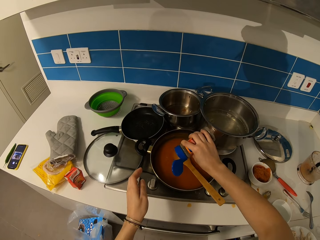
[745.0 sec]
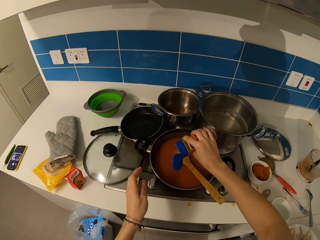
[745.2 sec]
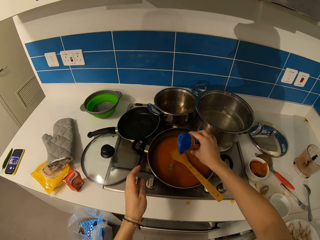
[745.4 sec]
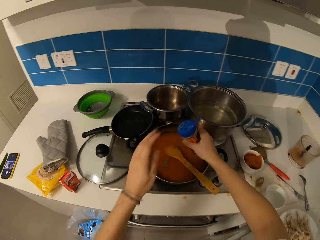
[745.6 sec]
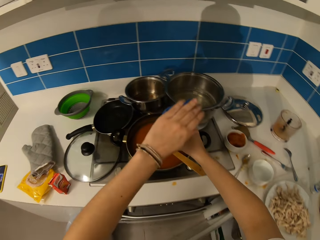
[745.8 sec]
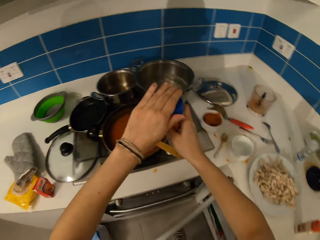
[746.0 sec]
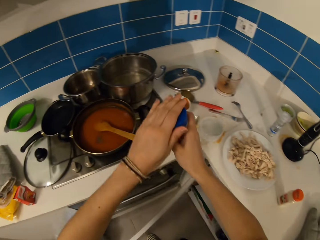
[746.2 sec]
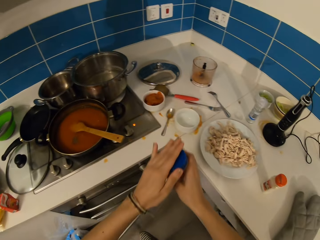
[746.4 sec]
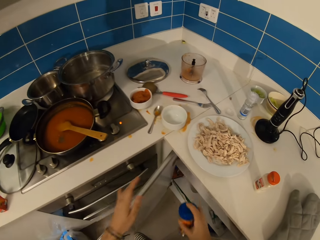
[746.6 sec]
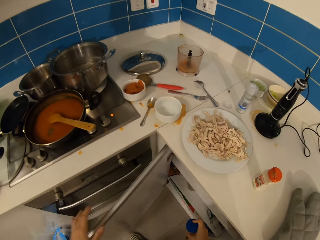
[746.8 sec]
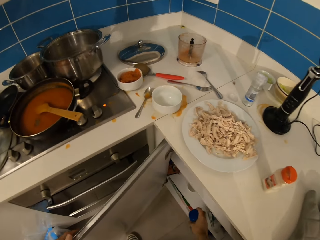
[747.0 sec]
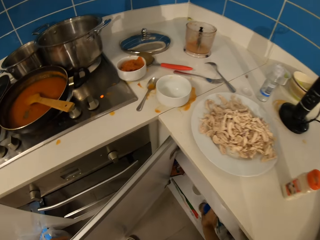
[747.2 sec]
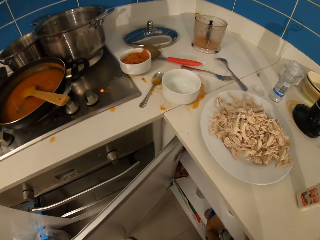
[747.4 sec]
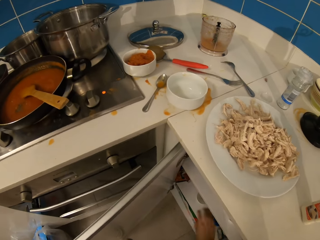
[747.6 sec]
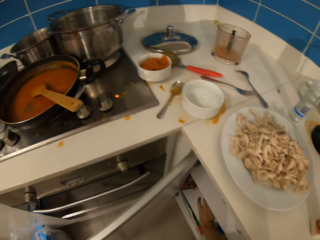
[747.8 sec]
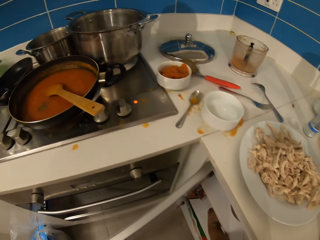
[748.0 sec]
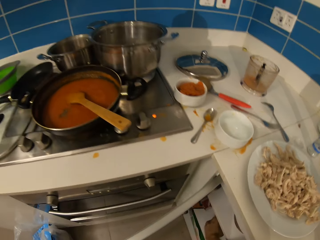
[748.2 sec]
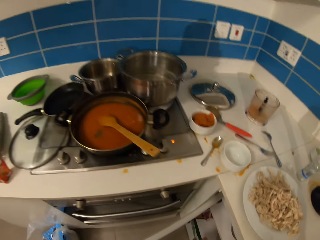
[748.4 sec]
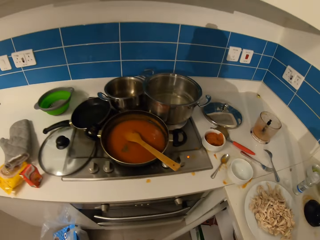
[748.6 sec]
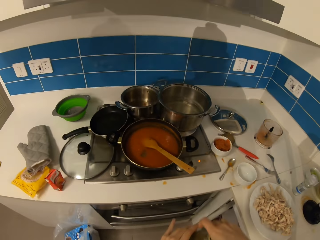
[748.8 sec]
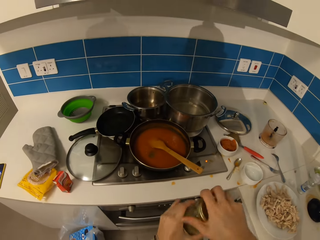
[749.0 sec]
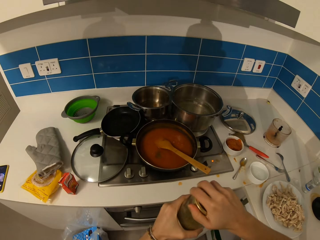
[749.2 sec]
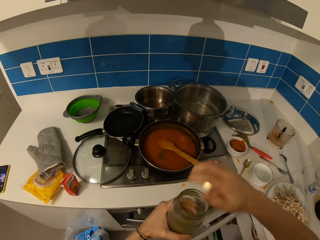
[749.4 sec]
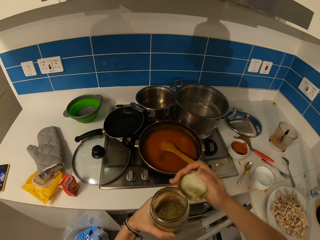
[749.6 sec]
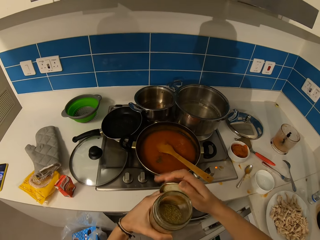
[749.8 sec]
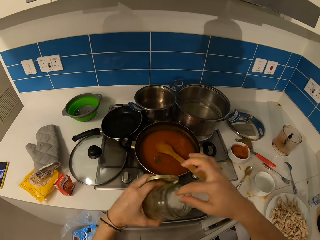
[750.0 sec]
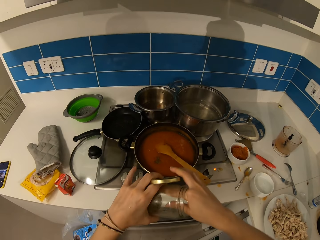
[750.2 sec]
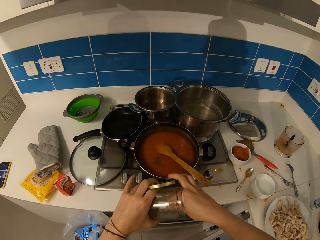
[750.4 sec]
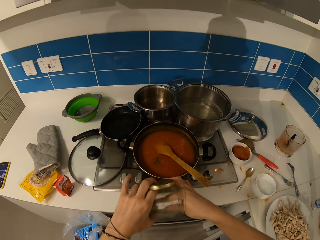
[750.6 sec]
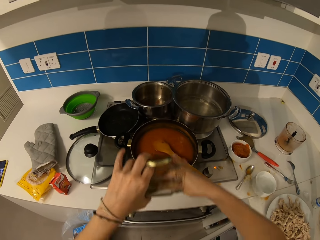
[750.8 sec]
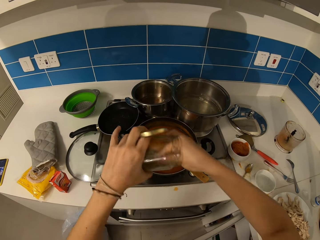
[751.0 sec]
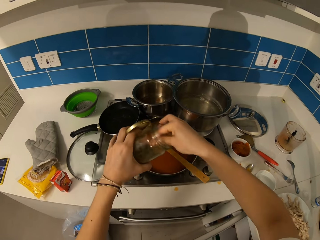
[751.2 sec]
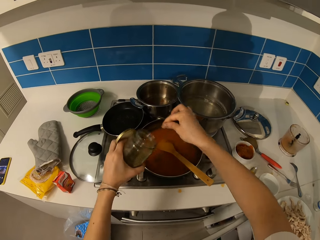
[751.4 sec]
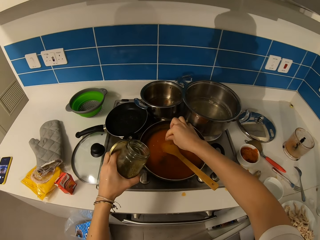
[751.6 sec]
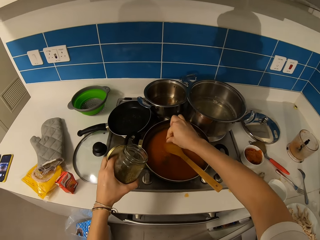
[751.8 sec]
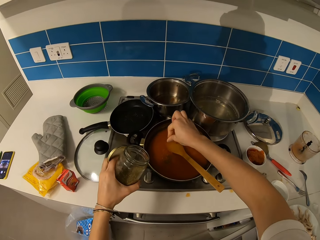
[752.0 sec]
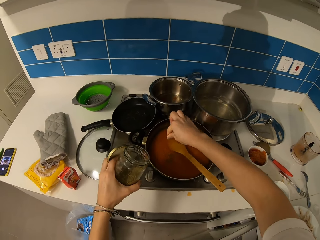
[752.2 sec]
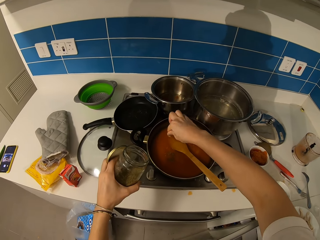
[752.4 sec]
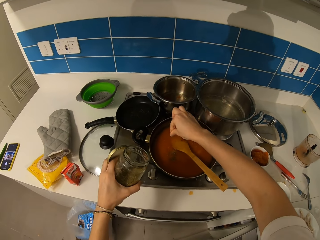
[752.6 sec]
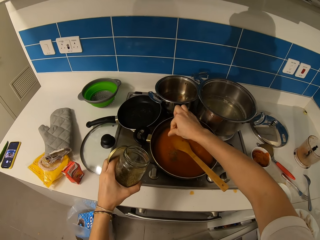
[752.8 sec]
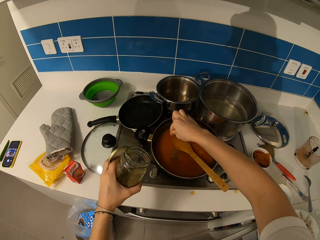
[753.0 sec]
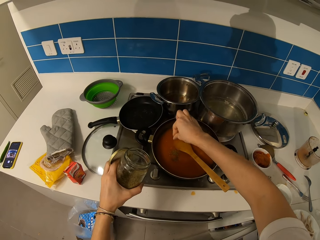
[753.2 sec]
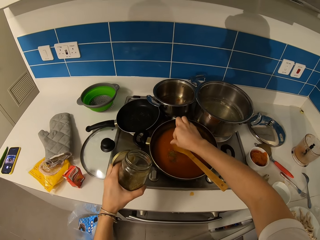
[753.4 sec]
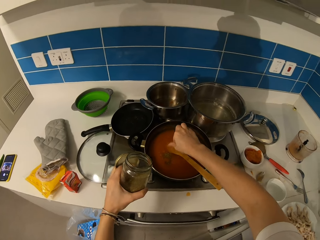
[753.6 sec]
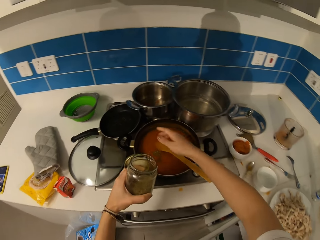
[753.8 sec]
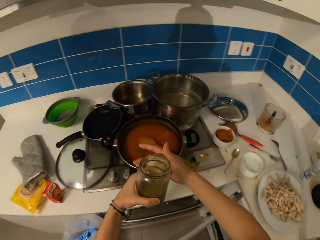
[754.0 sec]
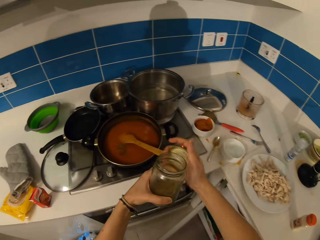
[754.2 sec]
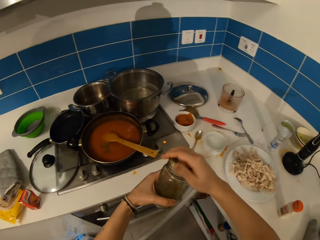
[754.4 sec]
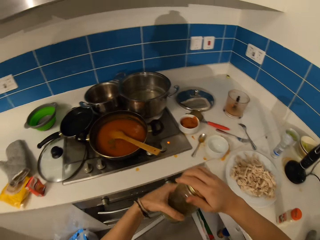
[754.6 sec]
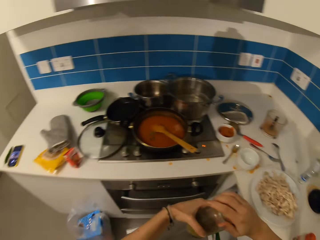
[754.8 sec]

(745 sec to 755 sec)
The camera wearer pours something in the stew. They put something in the cabinet or drawer. They pick up something. They open a can. They take something. They pour something in the stew.

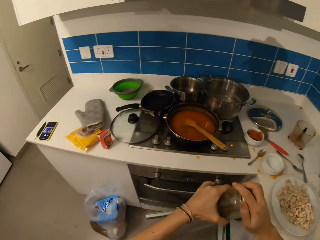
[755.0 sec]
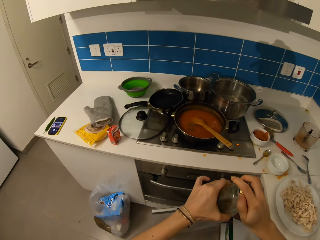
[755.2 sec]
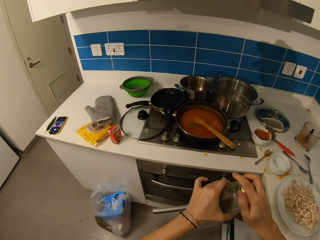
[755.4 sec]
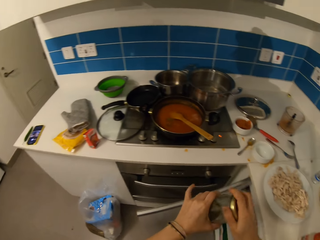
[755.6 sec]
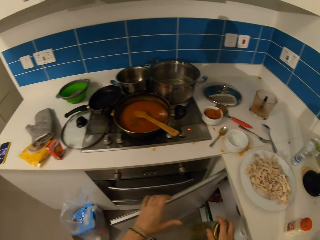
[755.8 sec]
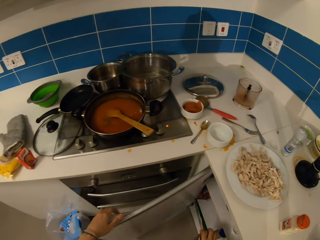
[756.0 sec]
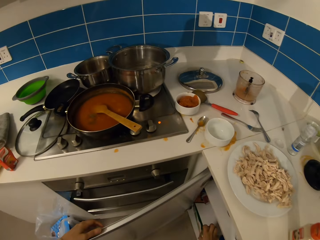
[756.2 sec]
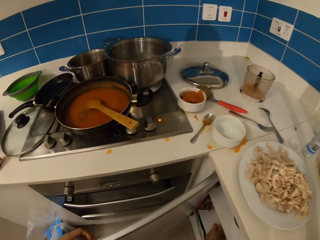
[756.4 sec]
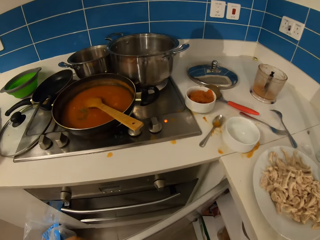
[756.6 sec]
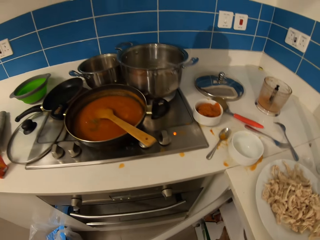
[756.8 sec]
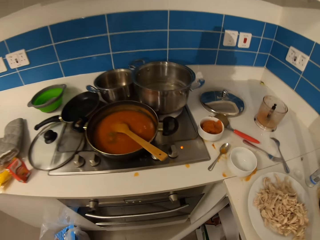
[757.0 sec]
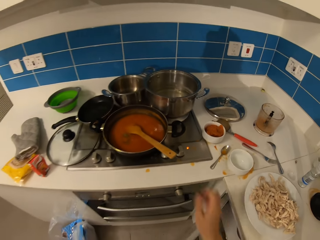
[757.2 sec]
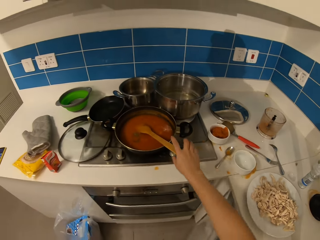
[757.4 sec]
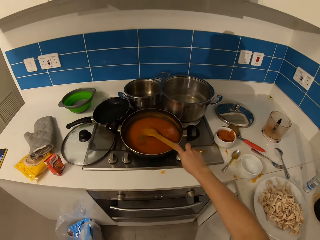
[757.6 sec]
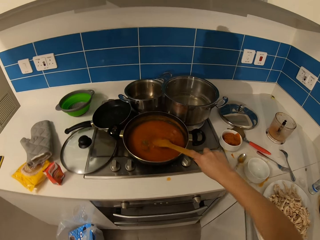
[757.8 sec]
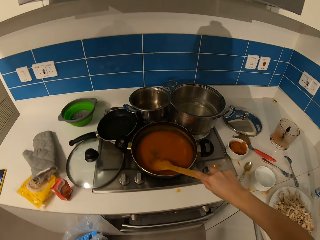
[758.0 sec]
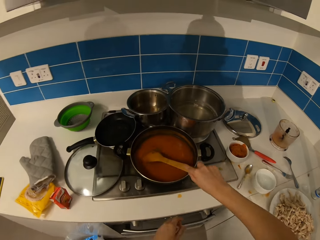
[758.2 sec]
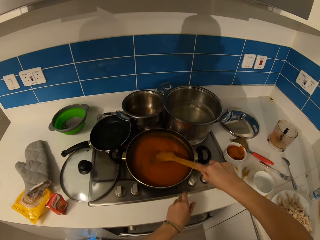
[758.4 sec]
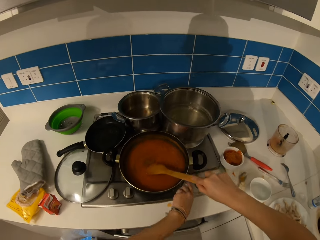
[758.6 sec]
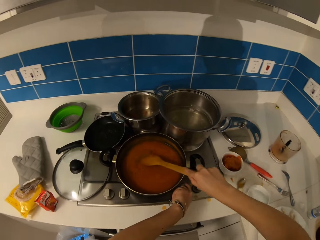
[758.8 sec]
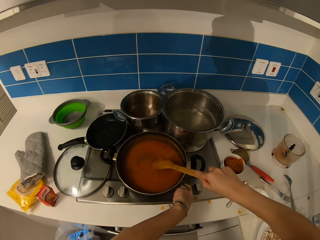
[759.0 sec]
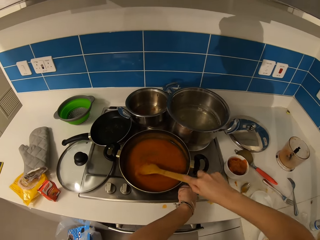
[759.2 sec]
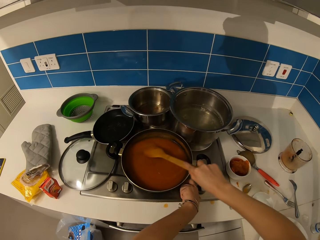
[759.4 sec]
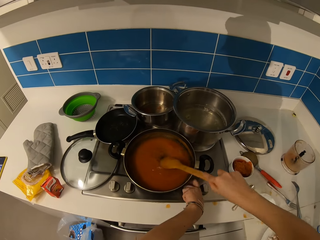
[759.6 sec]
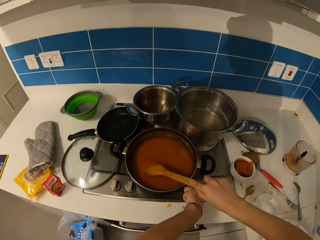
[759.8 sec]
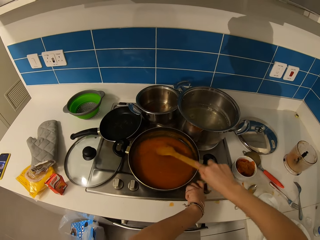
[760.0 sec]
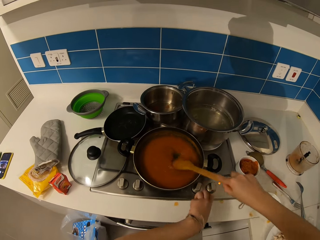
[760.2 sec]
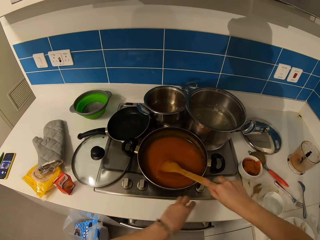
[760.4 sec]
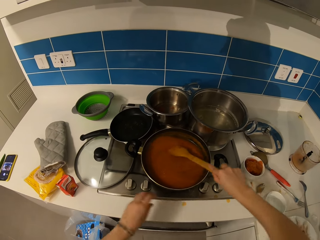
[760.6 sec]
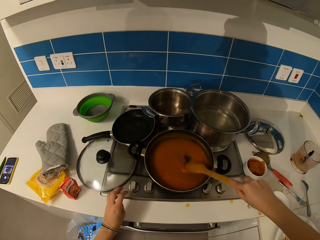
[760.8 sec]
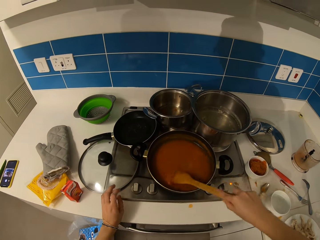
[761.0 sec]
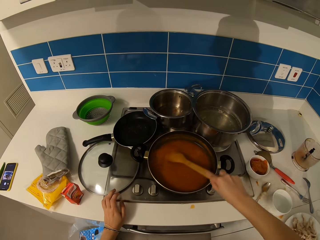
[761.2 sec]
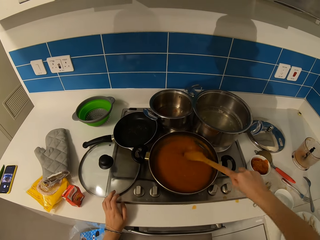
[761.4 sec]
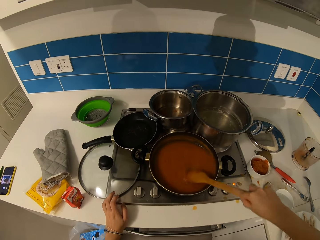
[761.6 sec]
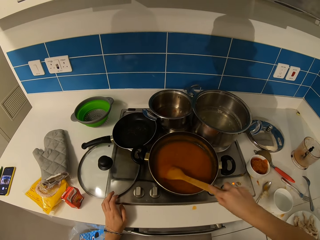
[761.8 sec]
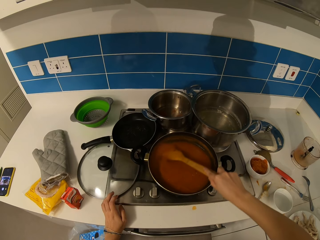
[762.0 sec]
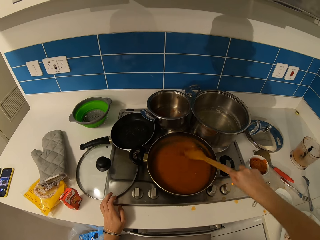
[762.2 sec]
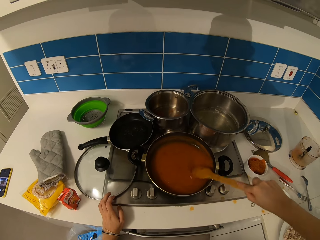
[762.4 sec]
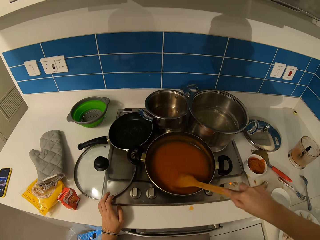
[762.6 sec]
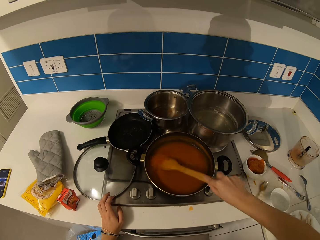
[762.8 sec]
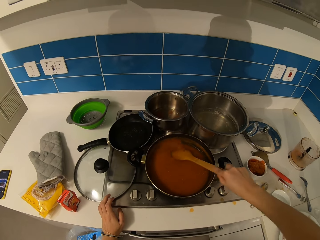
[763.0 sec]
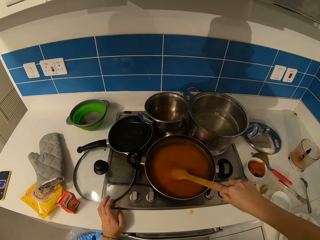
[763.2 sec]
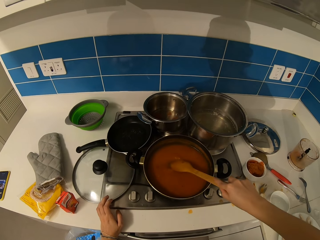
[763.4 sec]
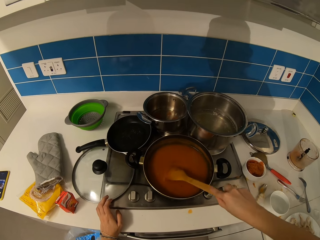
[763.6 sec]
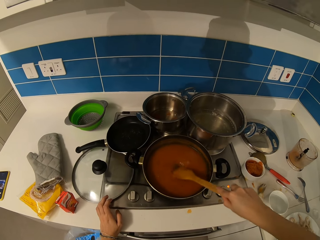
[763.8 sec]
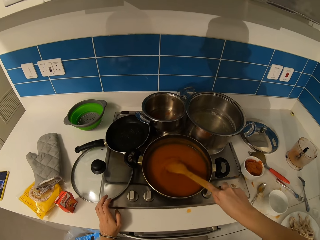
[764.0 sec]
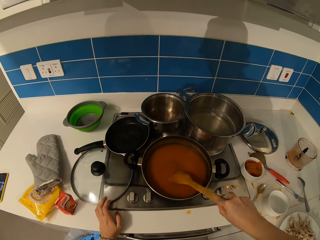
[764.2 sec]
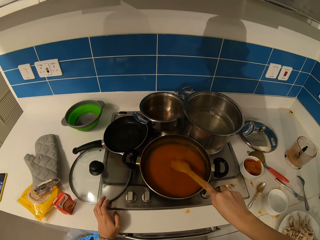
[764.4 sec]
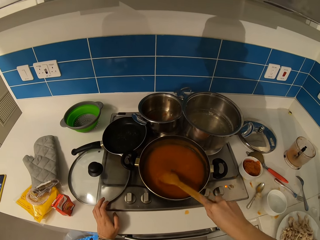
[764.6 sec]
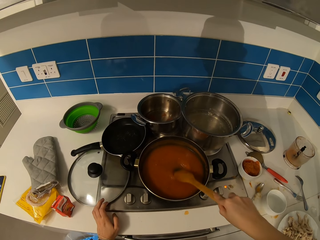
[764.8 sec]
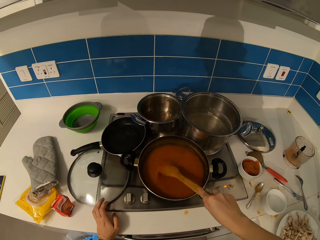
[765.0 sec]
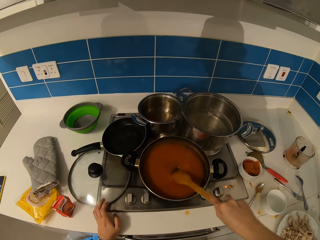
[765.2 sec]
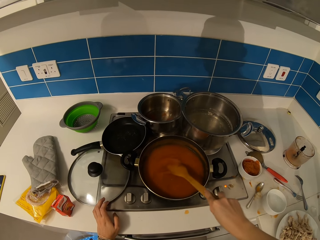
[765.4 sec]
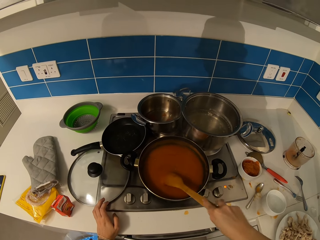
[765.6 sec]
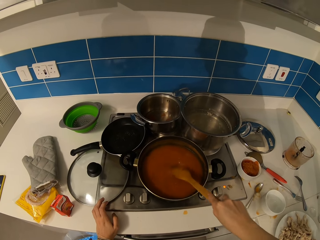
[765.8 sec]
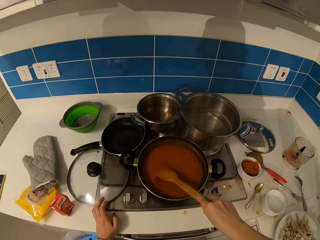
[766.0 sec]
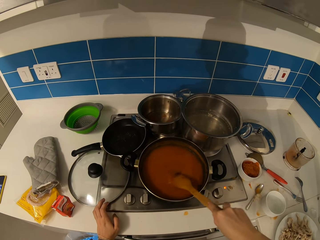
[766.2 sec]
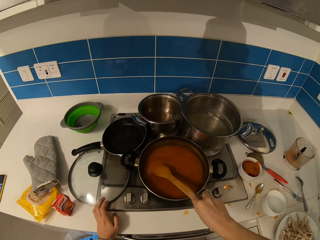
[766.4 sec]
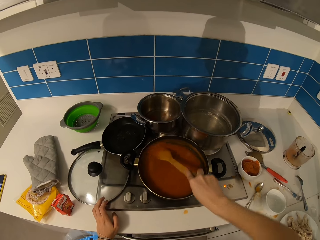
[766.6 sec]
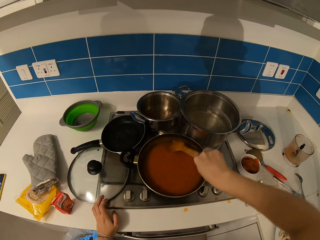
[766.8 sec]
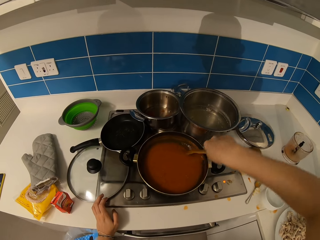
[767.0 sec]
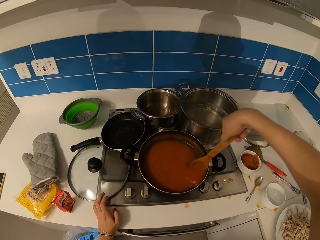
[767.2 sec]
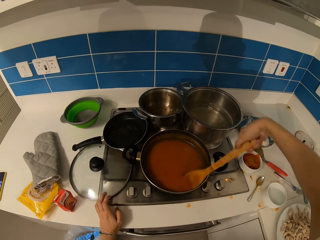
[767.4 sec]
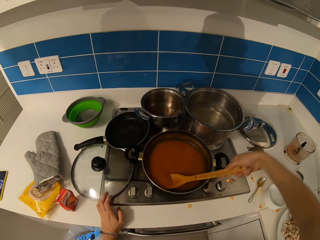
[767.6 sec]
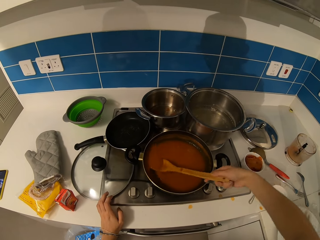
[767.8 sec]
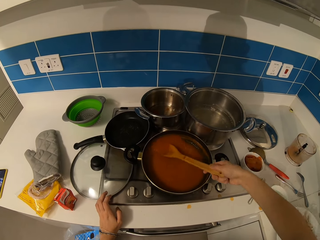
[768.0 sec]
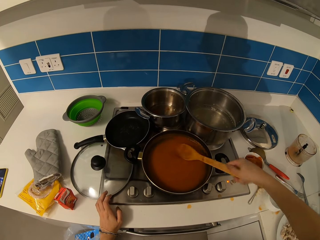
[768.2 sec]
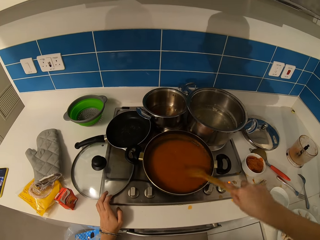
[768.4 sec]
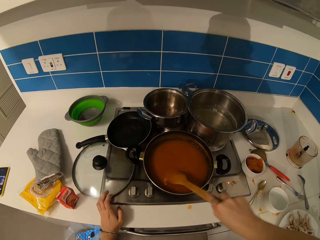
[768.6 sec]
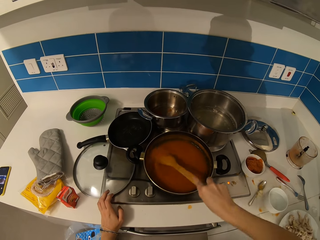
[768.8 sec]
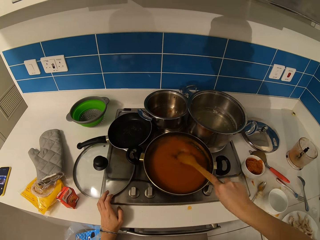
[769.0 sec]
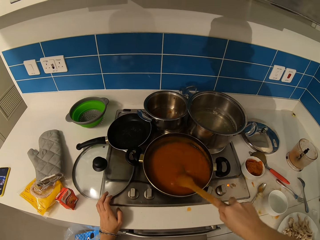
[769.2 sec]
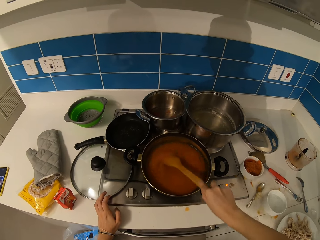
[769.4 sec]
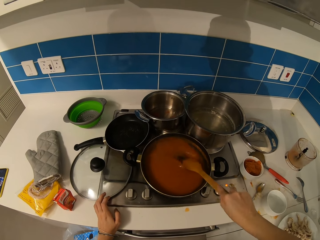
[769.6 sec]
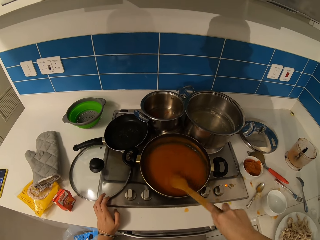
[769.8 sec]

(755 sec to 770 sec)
The camera wearer closes the can with the cover. They put the can in the cabinet or drawer. They stir the food. They turn the knob. They stir the food.
